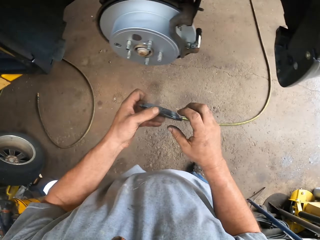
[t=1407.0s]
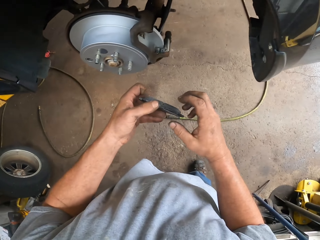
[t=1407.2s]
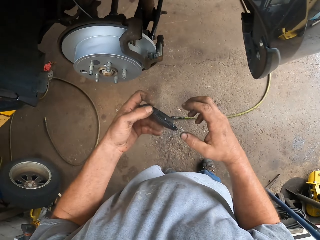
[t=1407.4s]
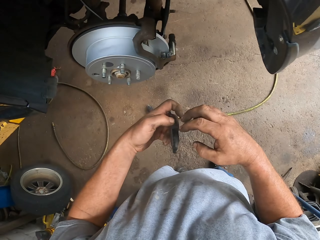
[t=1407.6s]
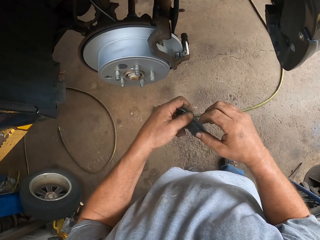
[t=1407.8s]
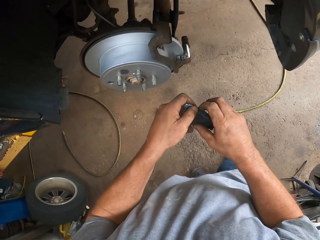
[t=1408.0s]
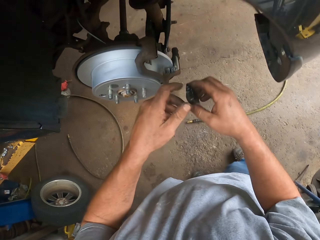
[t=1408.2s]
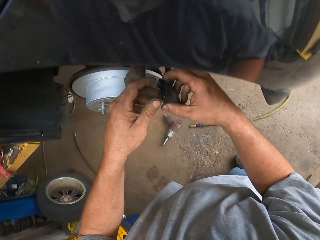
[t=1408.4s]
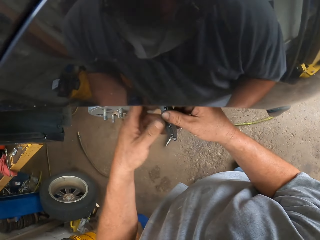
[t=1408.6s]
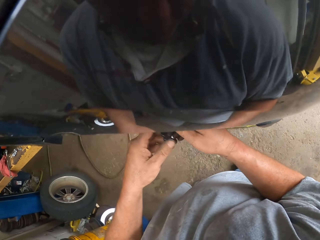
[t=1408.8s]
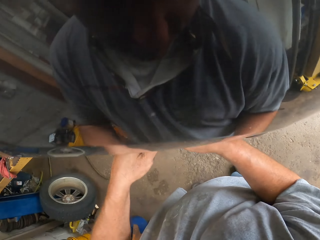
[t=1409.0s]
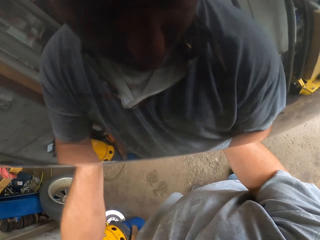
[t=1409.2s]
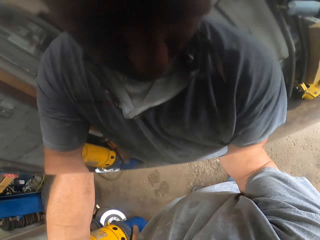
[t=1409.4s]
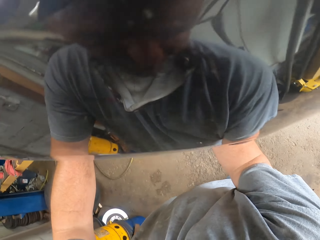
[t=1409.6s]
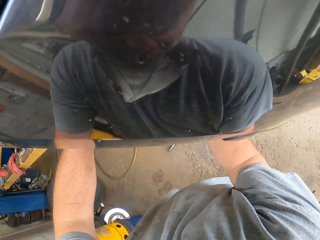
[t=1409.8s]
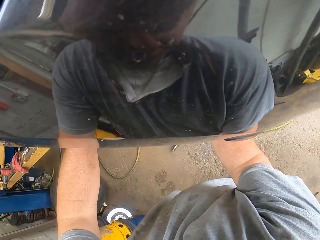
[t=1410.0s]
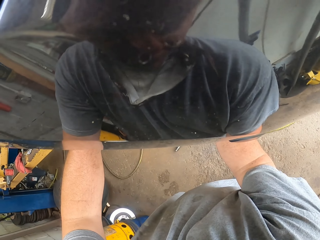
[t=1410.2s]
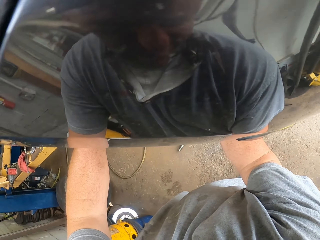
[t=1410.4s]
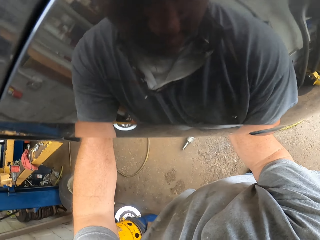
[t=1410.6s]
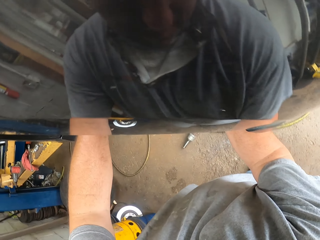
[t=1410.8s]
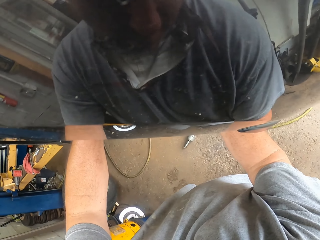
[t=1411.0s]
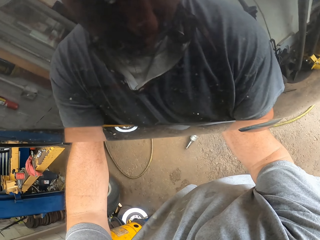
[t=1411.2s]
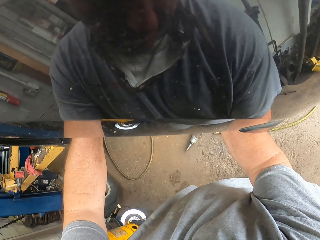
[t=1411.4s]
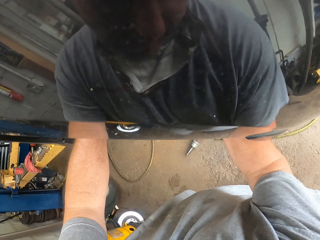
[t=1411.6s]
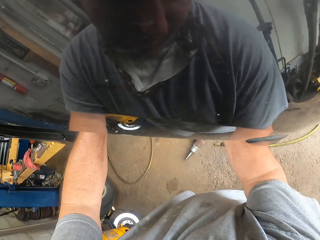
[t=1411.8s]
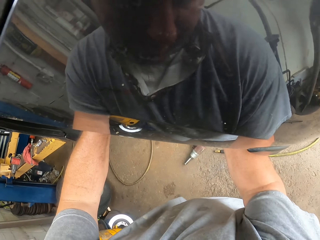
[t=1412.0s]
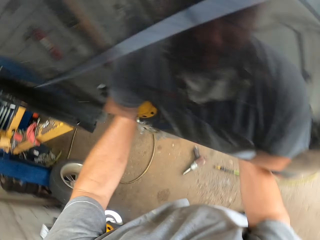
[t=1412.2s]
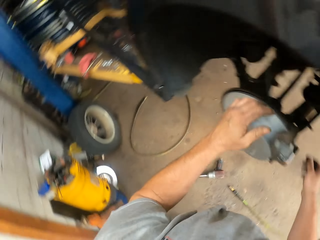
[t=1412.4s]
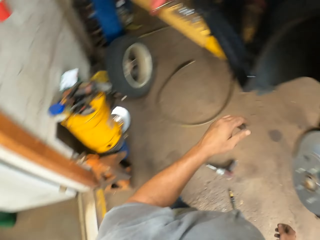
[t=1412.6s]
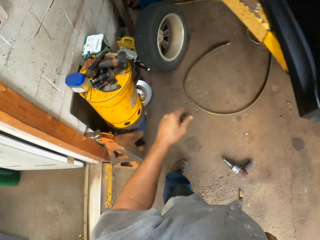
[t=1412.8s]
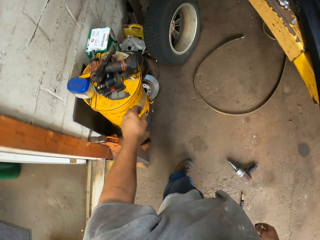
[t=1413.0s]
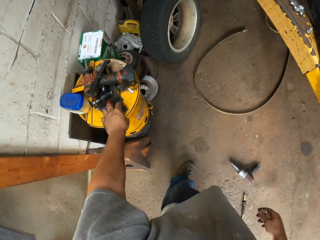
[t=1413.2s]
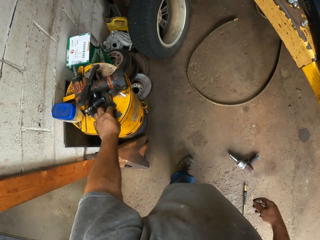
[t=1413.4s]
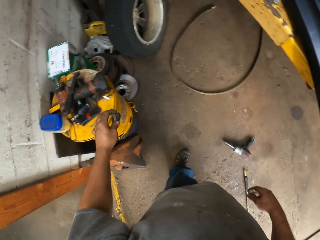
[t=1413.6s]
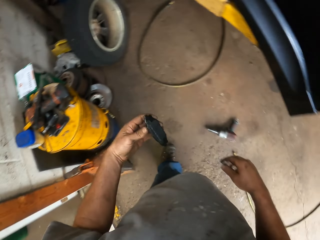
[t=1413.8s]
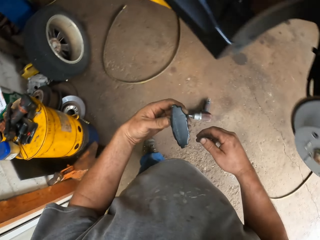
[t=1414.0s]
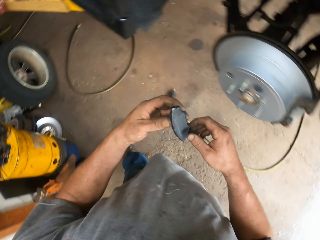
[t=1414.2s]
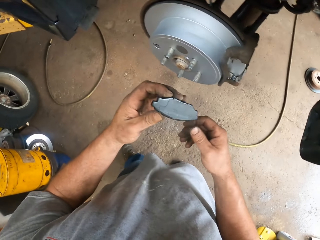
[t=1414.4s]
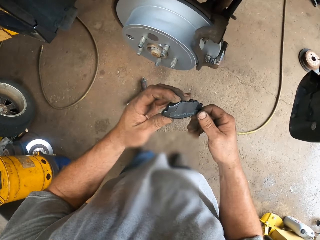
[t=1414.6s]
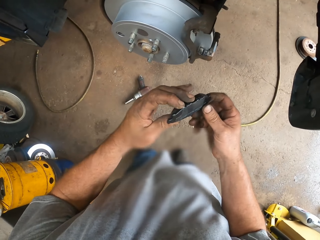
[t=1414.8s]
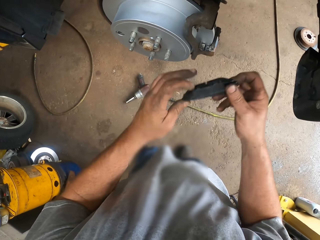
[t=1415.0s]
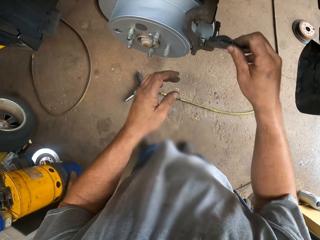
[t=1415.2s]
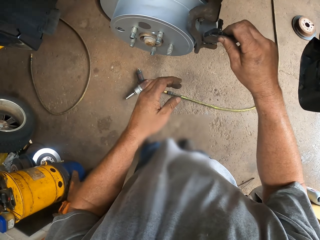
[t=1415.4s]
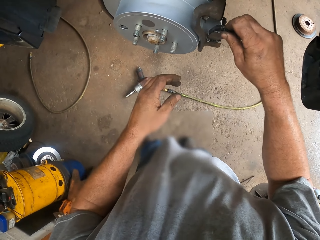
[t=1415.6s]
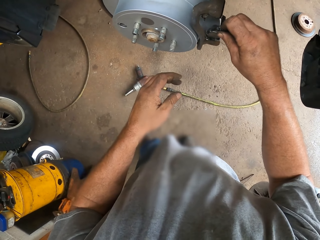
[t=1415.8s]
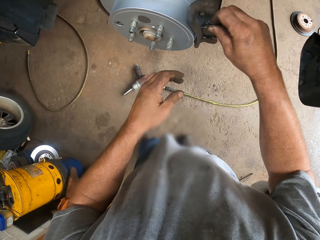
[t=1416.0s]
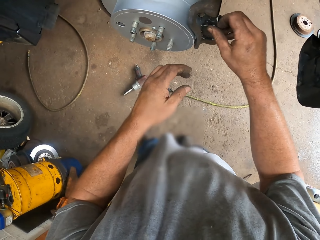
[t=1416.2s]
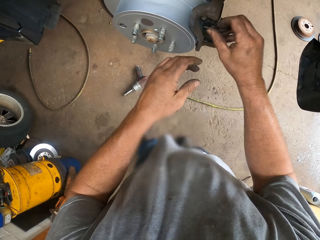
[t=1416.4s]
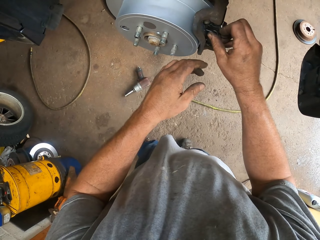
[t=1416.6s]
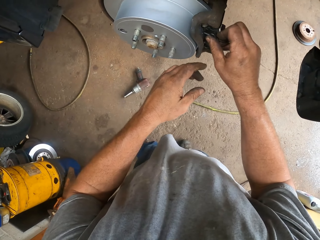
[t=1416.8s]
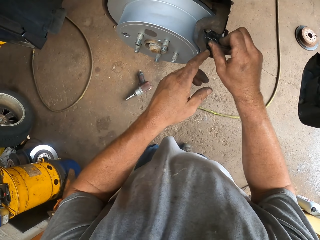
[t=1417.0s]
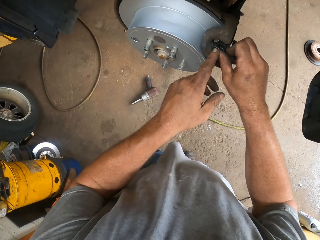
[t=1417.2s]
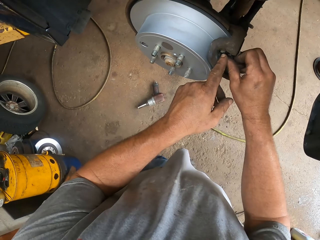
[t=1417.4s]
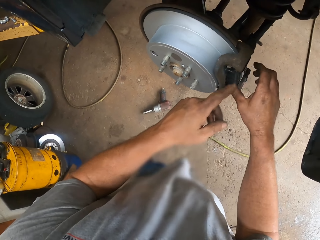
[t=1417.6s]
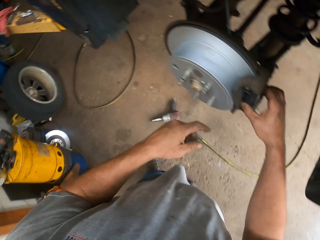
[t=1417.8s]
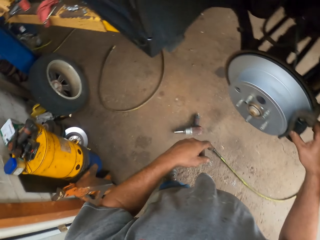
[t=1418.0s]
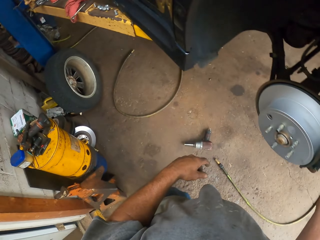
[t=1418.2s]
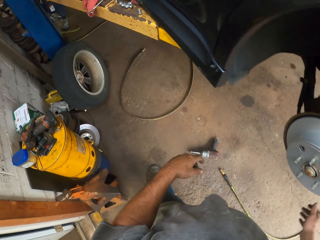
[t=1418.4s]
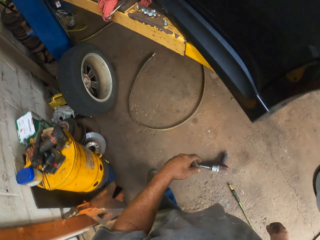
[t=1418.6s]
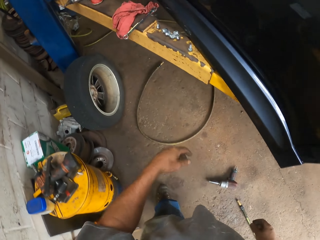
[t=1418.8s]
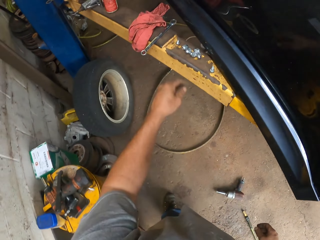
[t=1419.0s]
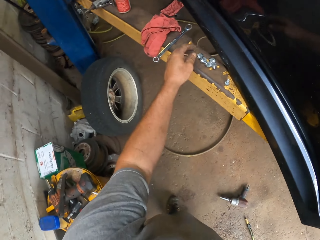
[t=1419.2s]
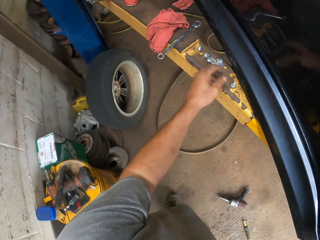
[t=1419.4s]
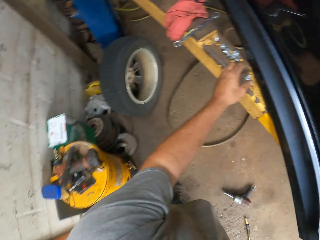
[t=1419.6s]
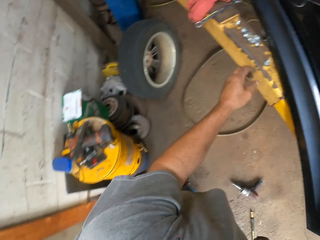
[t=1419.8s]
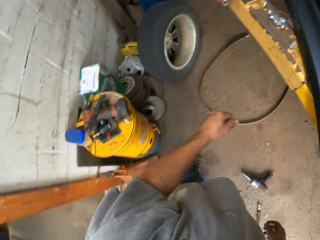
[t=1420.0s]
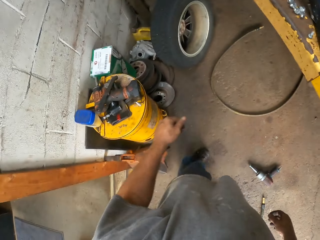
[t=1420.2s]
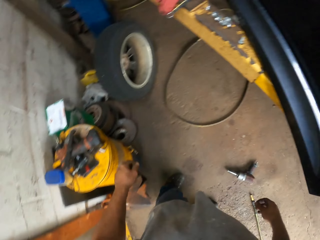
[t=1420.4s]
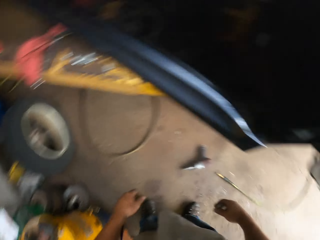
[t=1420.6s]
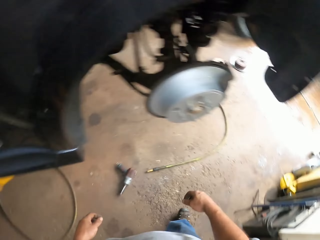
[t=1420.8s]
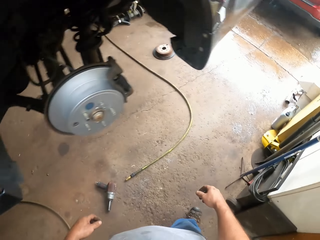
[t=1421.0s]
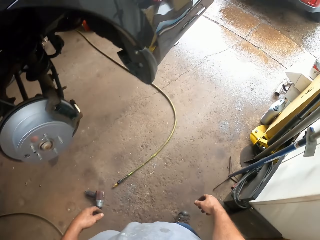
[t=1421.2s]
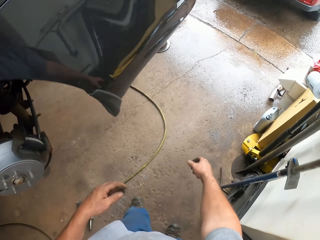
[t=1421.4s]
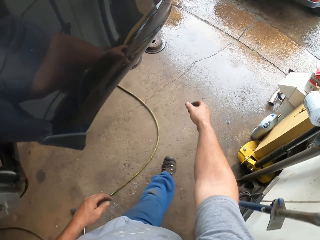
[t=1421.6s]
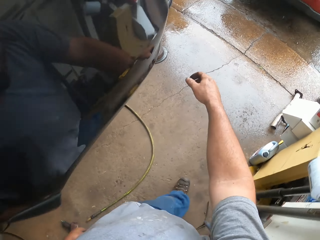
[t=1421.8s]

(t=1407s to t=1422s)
The camera wearer picks up a metal. He inspects the brake pad. He places the brake pad in his right hand. He holds the brake pad with both his hands. He places the brake pad on the calipers. He moves towards the drum. He picks up the brake pad. He moves towards the car. He holds the brake pad with both his hands. He places the brake pad on the calipers. He walks about the workshop.

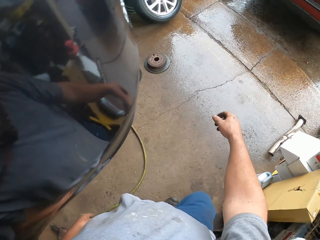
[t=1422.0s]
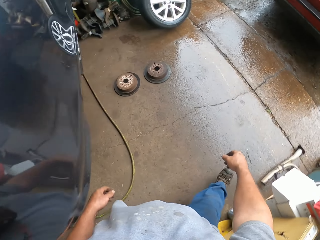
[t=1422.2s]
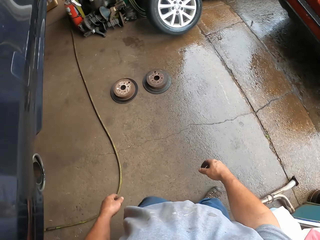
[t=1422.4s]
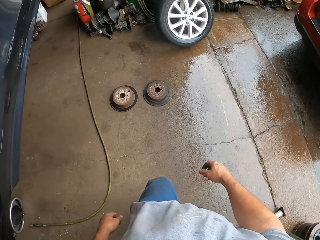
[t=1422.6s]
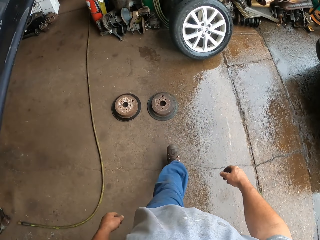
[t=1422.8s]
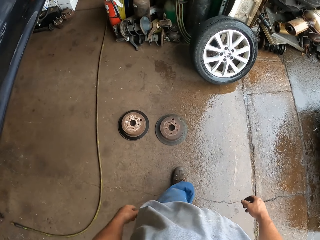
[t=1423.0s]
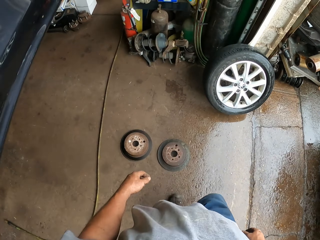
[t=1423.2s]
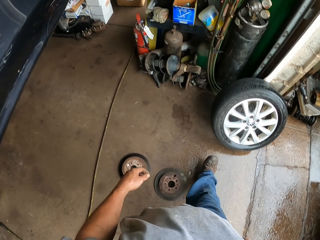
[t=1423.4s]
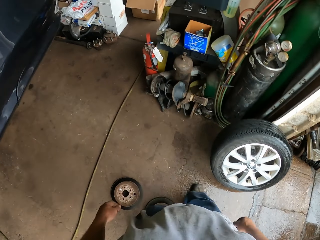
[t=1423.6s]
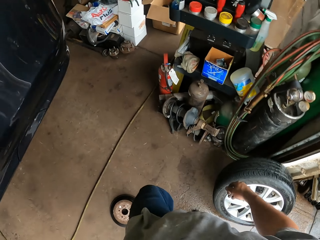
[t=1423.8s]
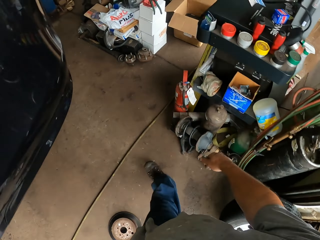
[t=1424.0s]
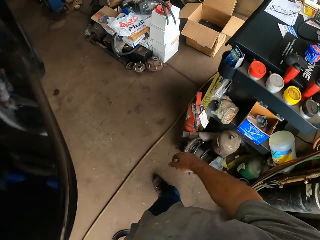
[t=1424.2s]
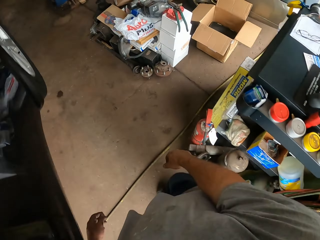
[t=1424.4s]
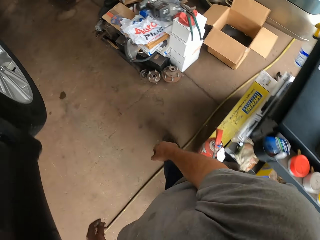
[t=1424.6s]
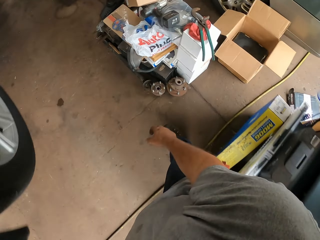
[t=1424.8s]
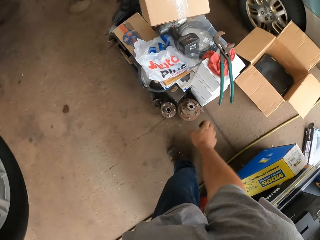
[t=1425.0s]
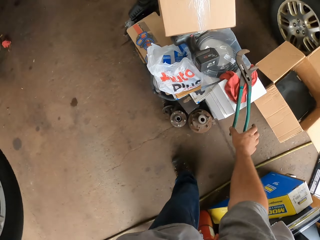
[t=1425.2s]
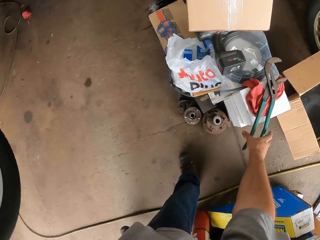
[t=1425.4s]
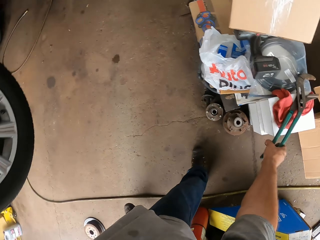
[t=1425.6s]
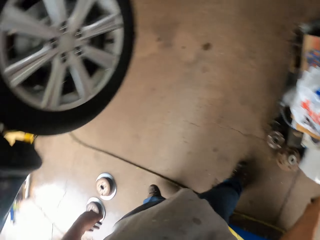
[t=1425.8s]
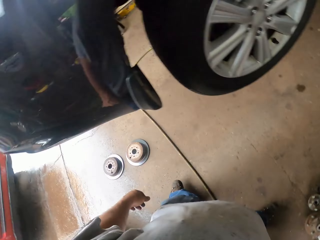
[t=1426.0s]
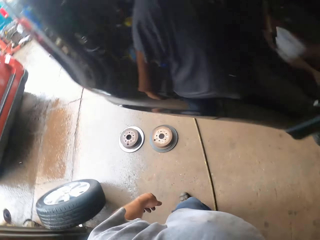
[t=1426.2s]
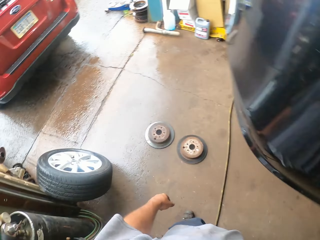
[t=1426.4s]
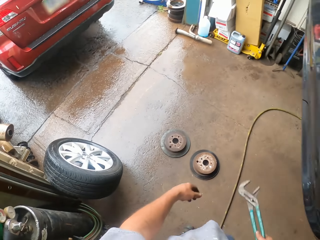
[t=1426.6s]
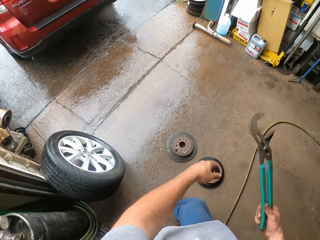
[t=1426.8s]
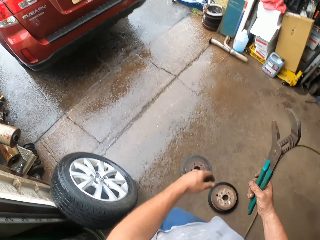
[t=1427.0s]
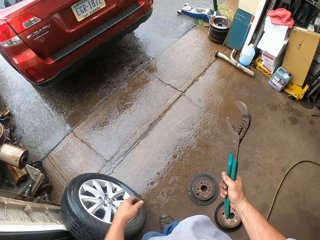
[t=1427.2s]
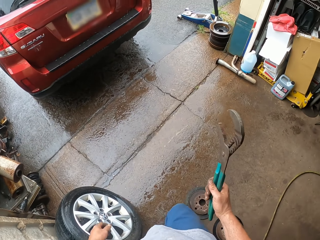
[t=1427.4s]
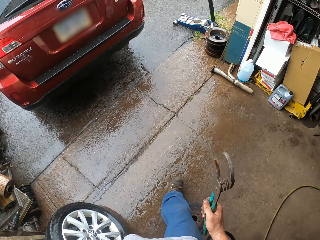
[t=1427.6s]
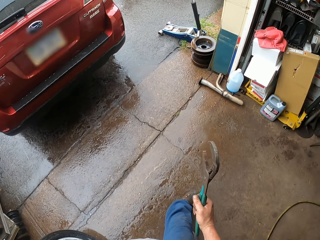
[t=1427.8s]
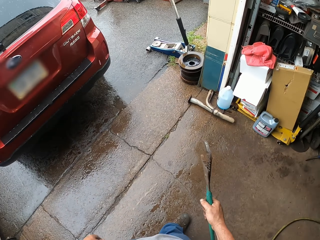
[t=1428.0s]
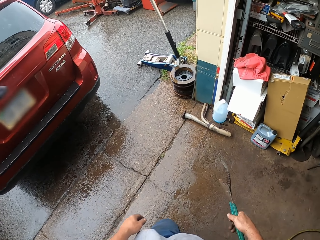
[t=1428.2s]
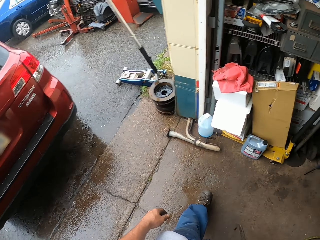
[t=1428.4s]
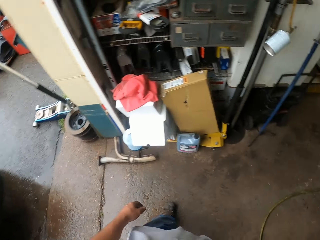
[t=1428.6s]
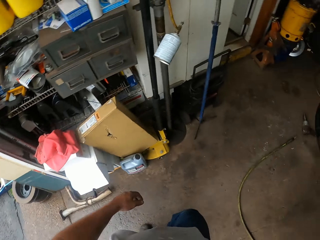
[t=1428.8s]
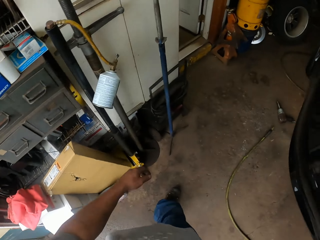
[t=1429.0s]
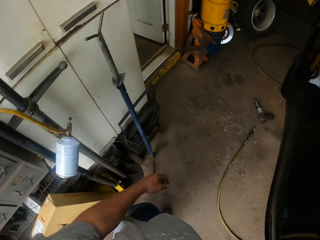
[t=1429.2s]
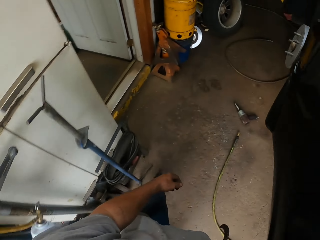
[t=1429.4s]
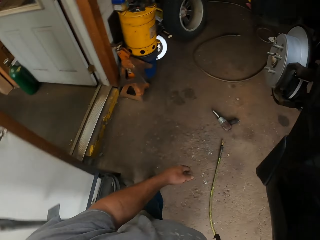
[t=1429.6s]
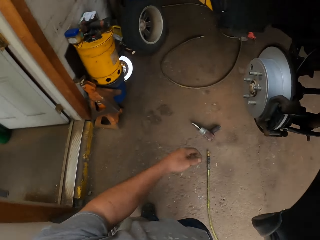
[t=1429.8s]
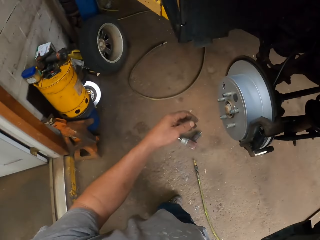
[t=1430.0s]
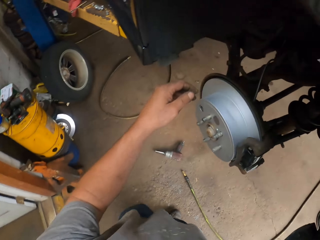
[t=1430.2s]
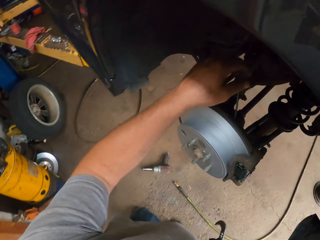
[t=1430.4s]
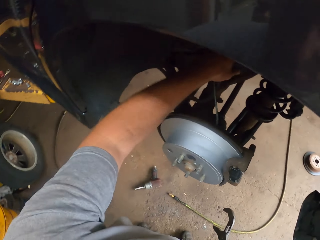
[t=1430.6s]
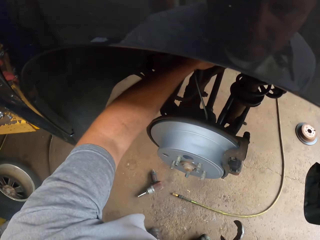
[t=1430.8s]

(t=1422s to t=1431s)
The camera wearer picks up the clamps. They walk towards the car.
